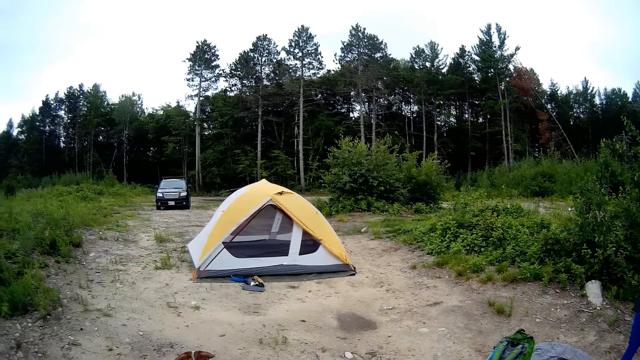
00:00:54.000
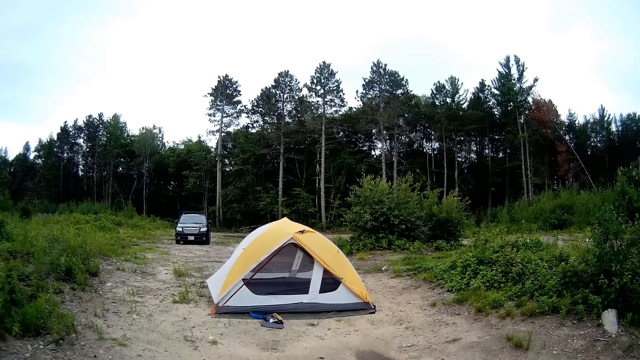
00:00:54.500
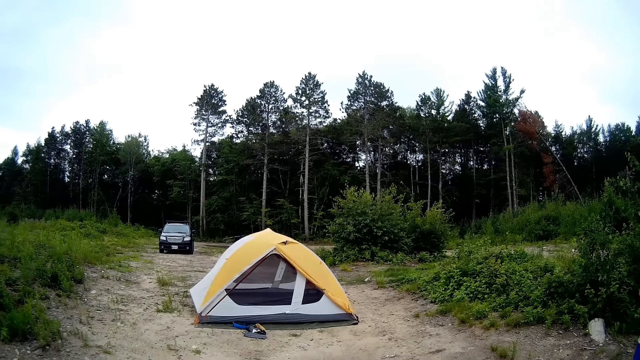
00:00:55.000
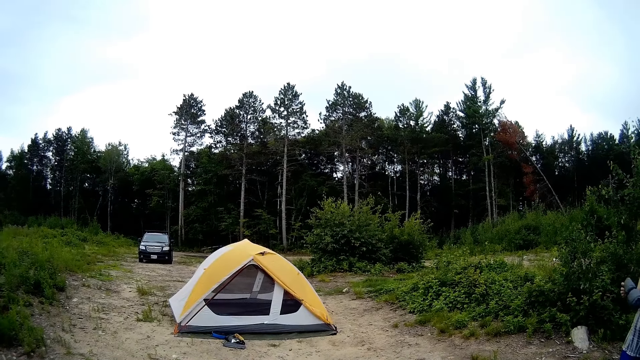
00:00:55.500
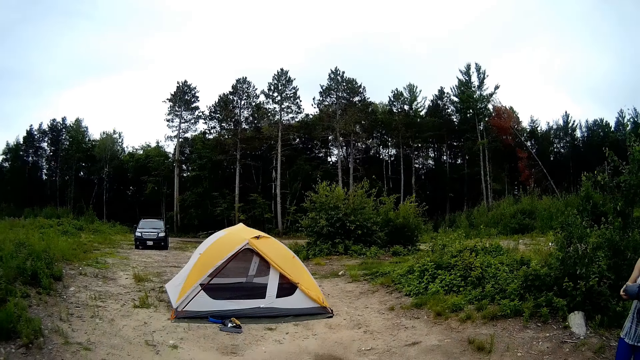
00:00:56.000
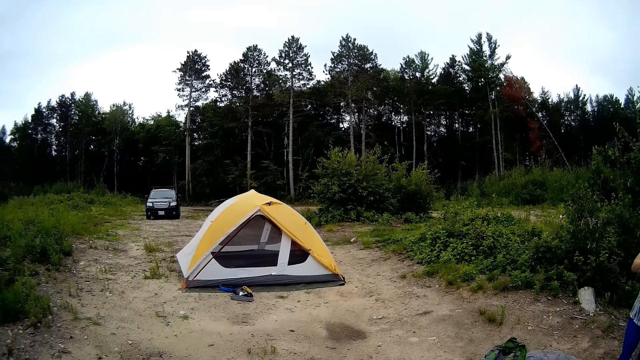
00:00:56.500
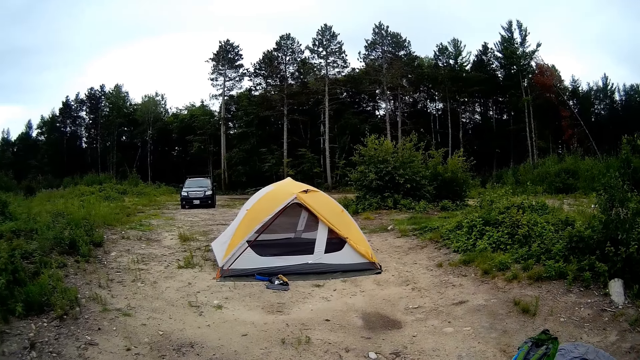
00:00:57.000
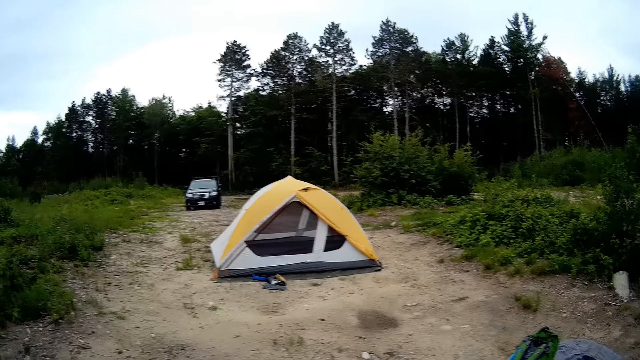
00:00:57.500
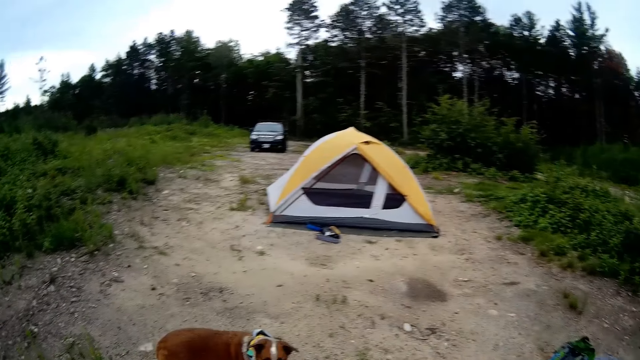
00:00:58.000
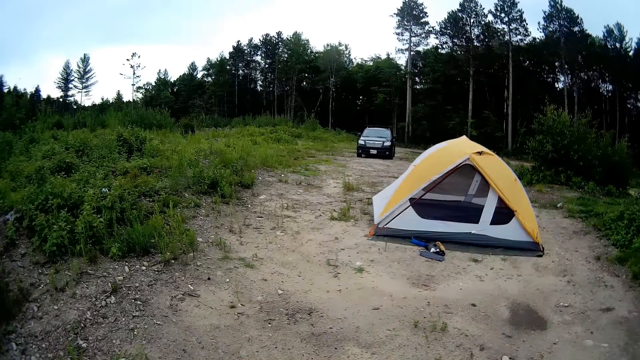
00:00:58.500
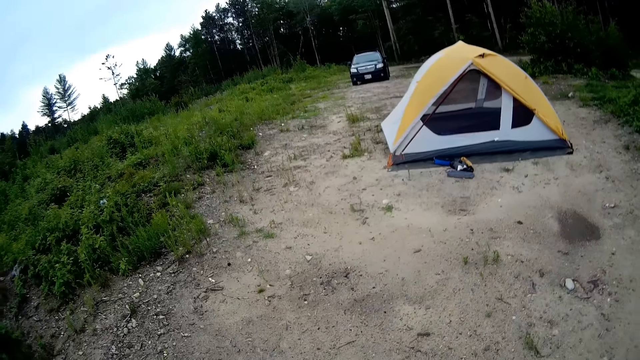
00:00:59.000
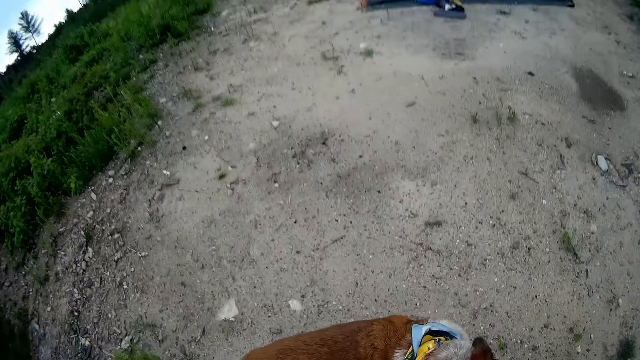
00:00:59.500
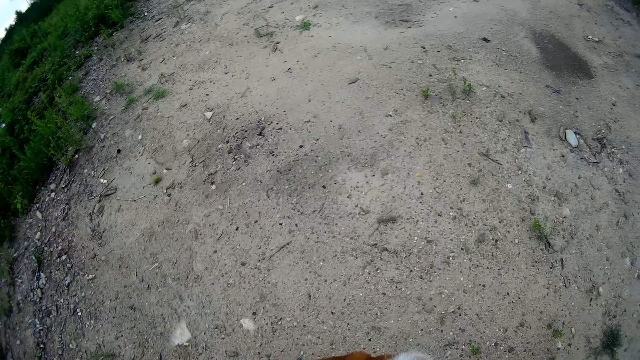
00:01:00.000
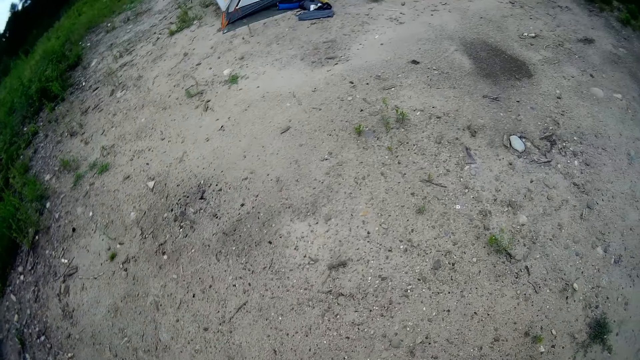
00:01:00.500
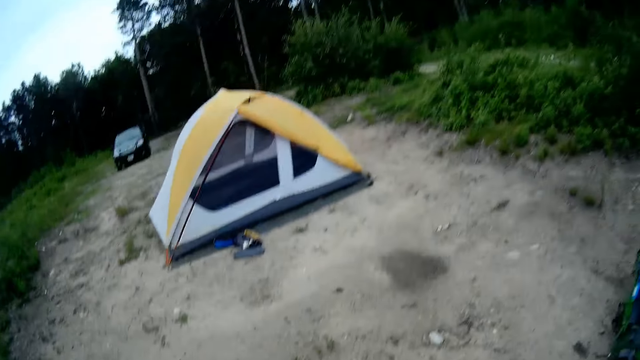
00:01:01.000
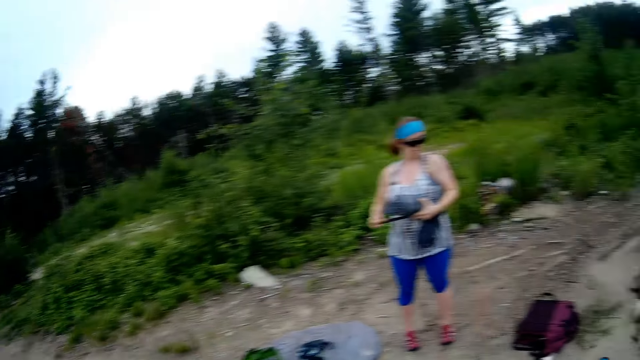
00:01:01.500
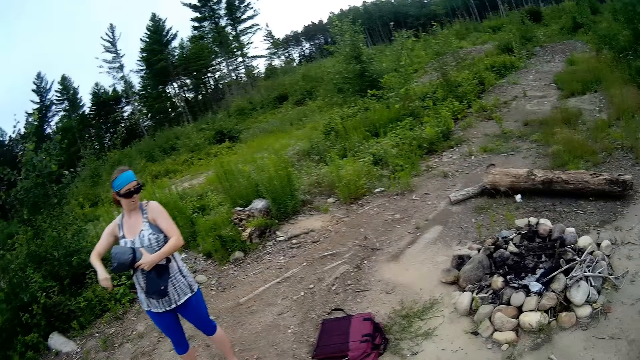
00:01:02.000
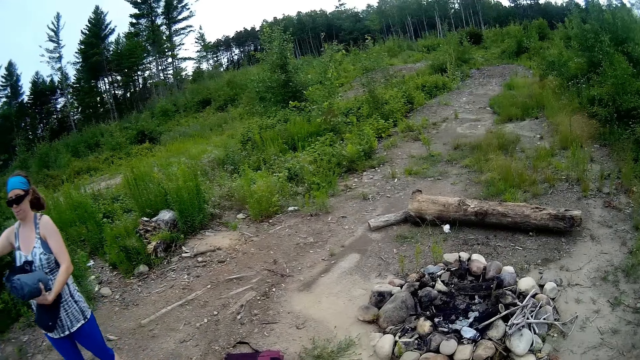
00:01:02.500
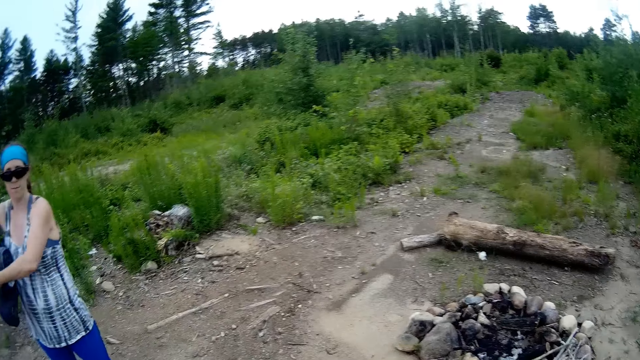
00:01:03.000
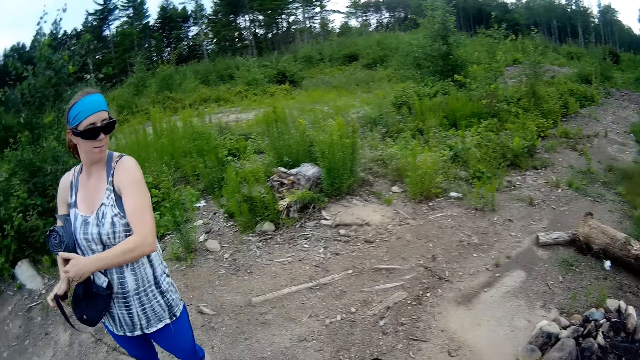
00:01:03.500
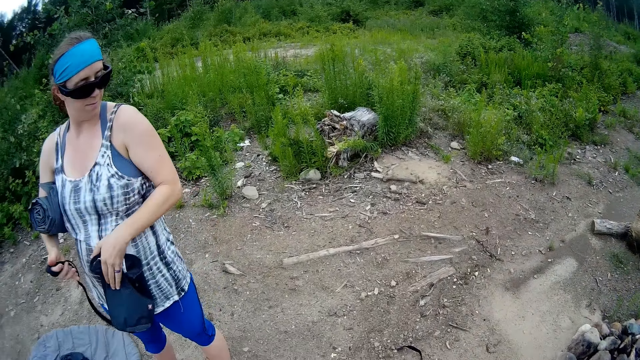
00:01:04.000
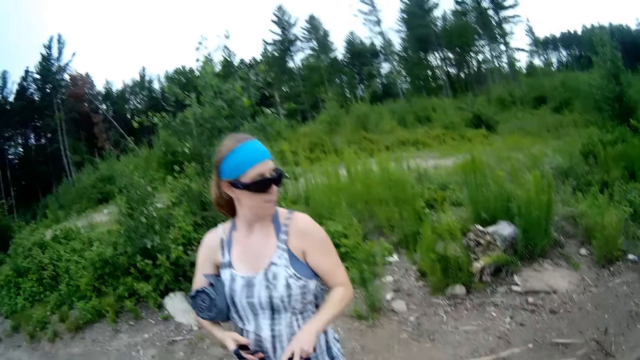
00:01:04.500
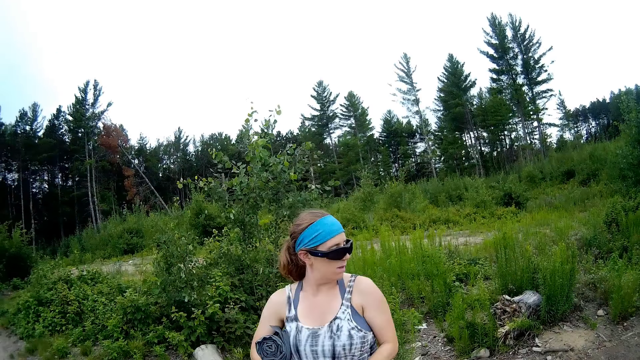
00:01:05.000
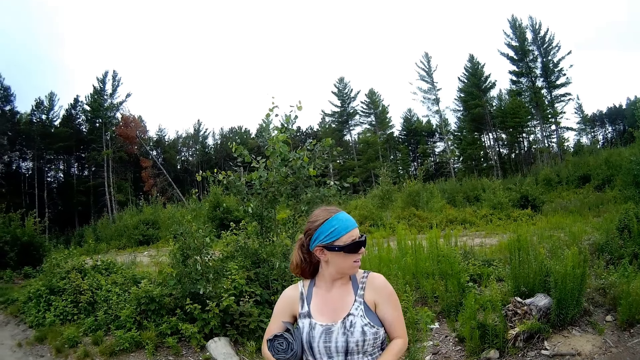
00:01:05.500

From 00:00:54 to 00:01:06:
The camera wearer looks around. They talk with a woman.

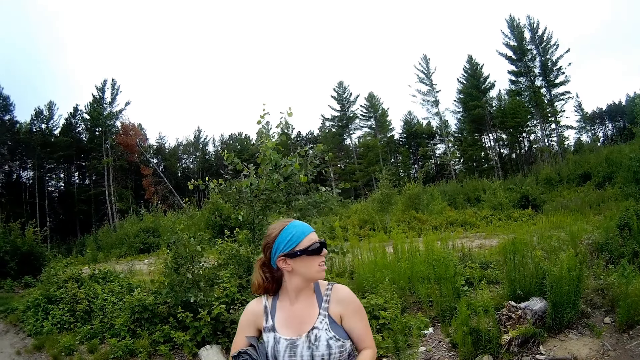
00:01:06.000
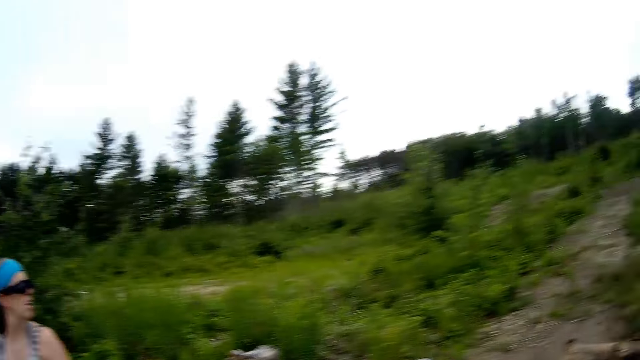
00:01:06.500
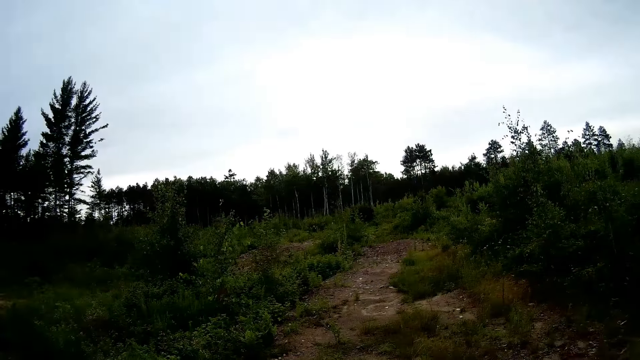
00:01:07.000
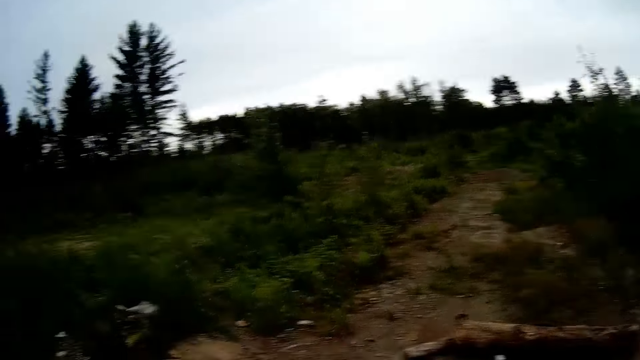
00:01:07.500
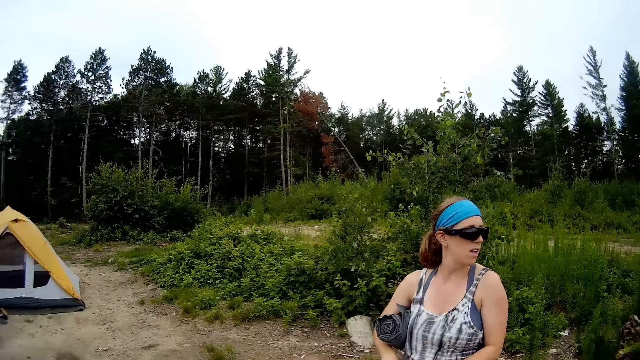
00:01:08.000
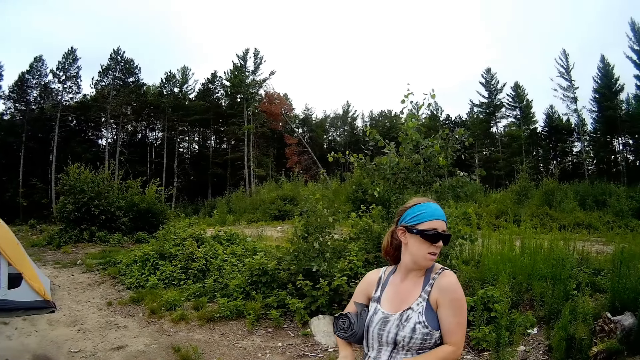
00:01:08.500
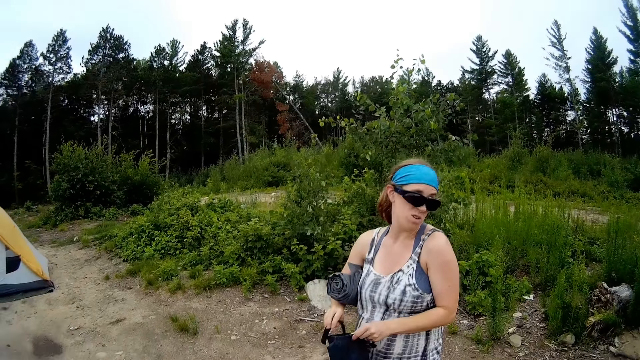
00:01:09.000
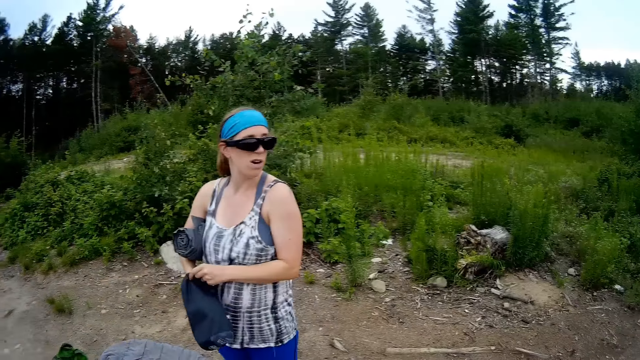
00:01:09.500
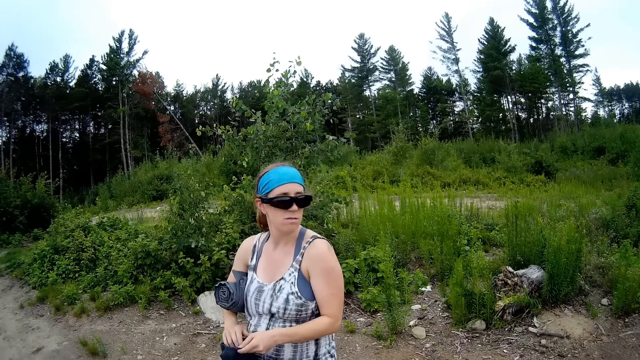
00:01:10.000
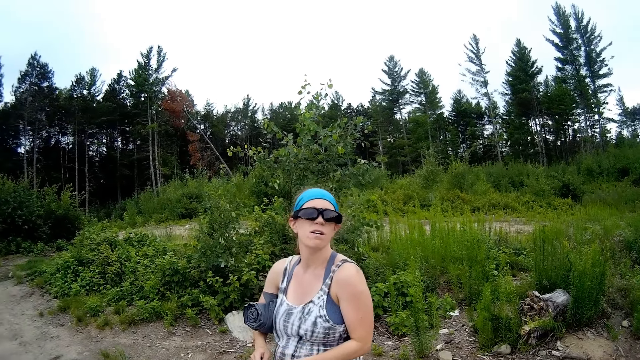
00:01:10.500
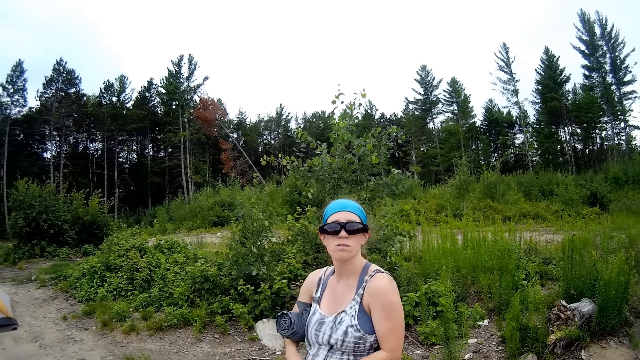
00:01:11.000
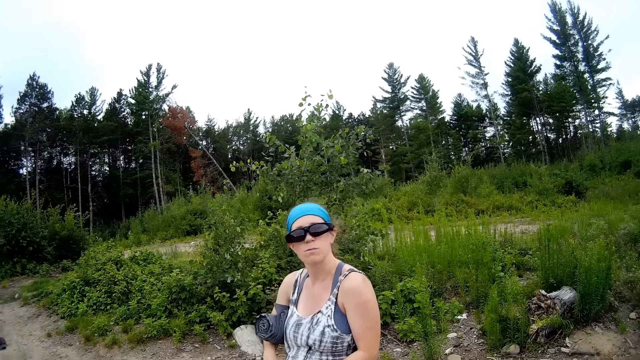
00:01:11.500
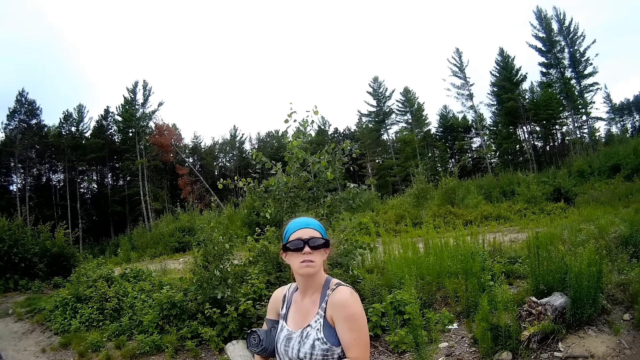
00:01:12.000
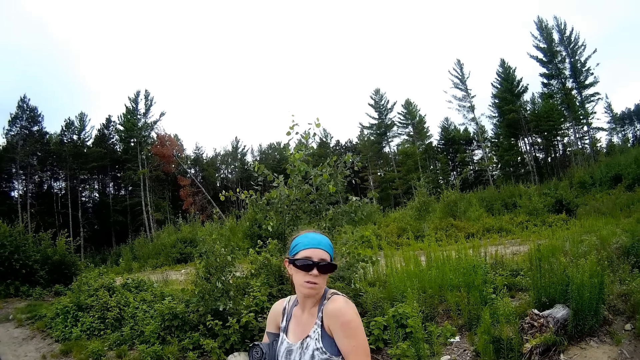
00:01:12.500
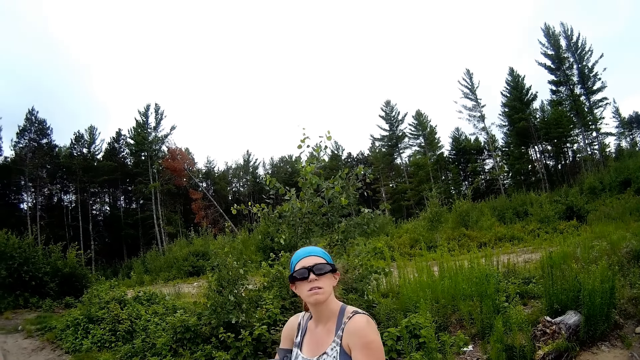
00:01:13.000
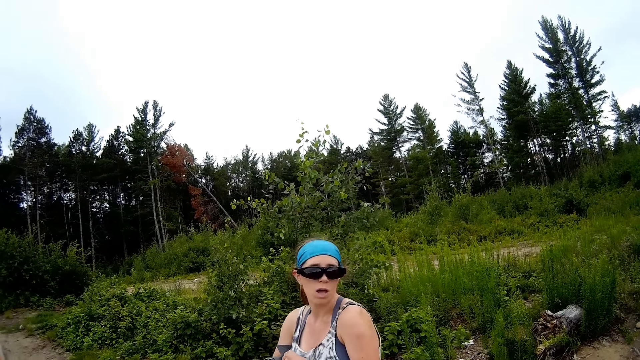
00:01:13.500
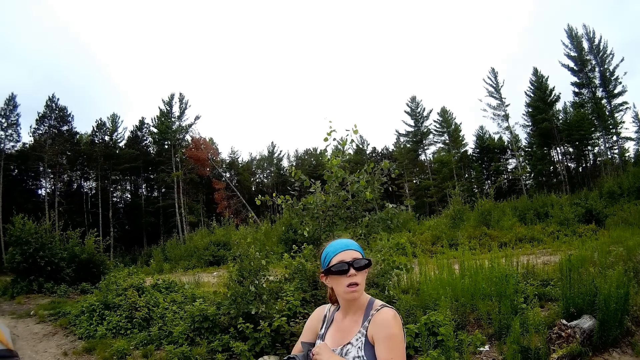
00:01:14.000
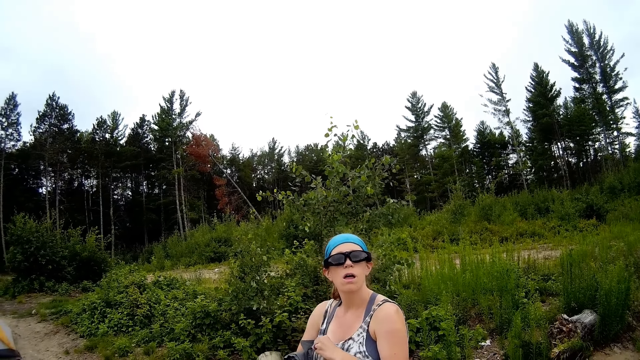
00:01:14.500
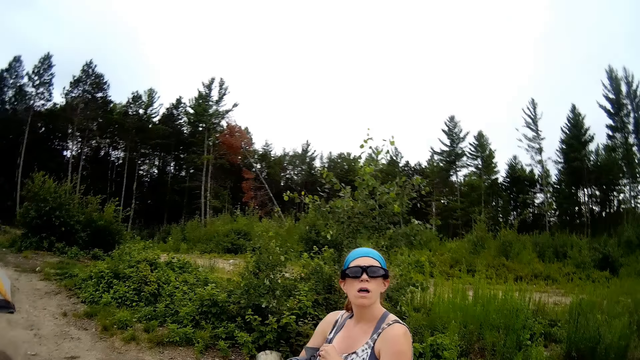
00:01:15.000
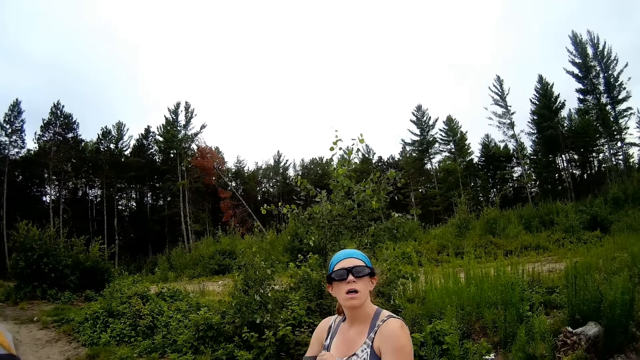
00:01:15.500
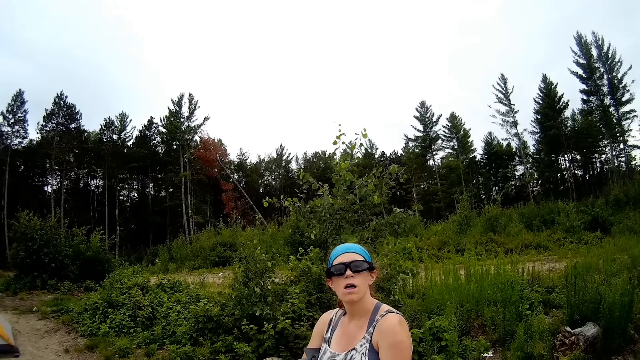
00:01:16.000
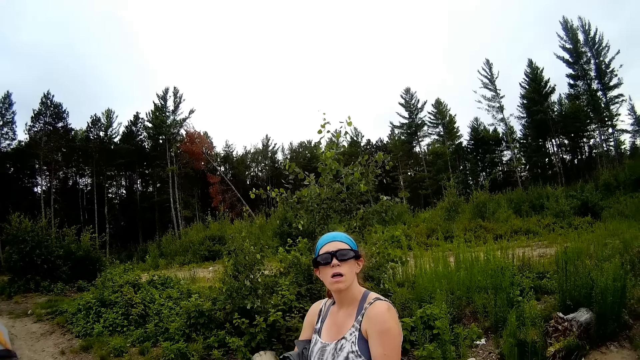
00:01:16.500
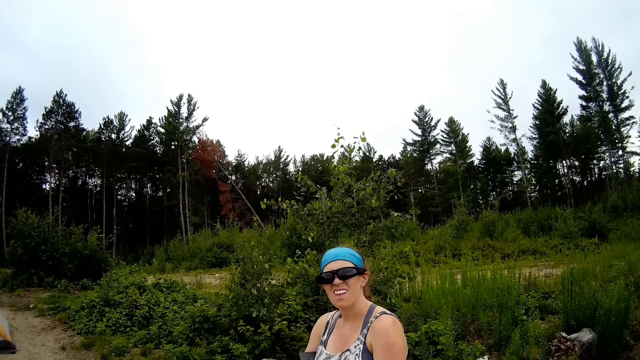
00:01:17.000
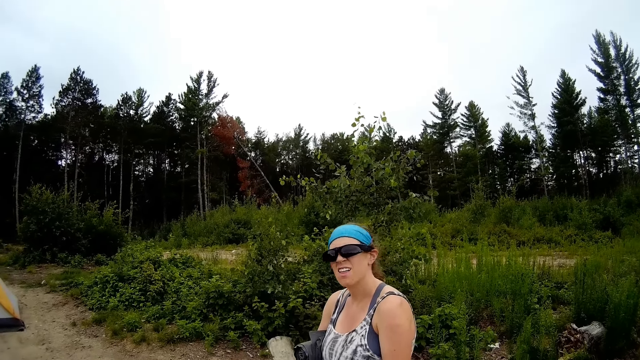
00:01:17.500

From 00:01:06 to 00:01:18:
The camera wearer talks to a person.
